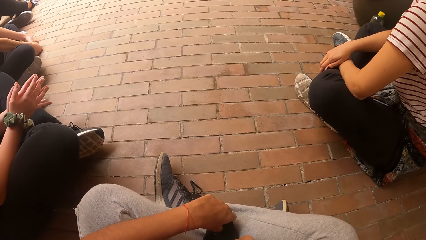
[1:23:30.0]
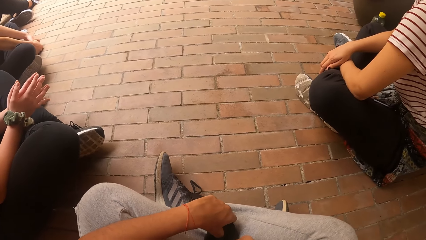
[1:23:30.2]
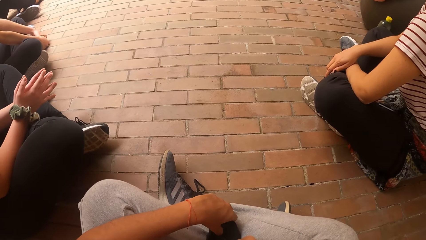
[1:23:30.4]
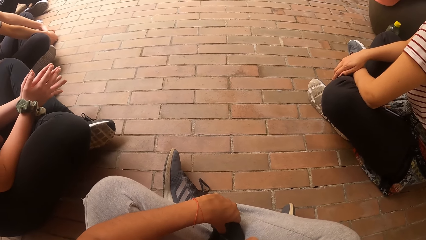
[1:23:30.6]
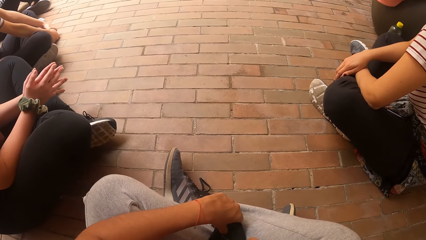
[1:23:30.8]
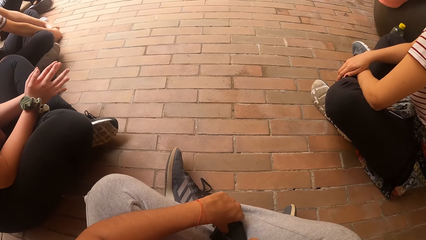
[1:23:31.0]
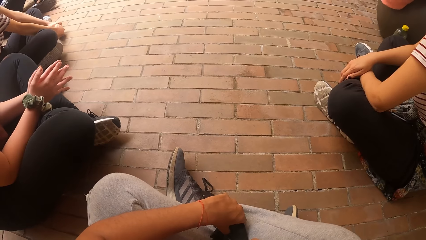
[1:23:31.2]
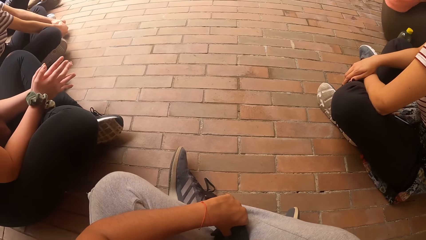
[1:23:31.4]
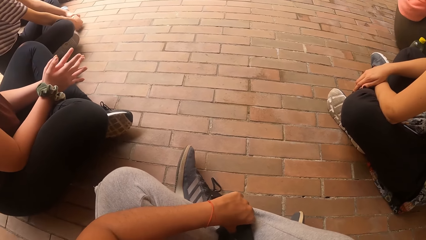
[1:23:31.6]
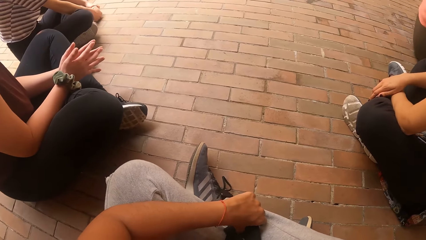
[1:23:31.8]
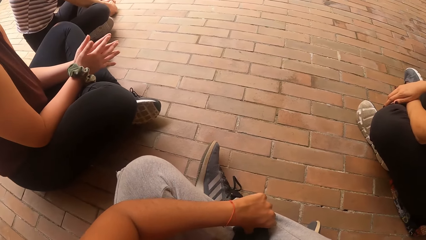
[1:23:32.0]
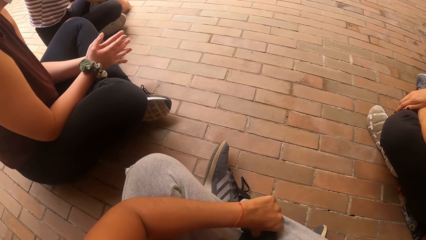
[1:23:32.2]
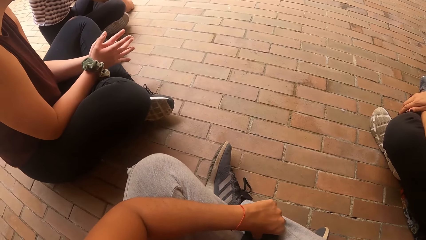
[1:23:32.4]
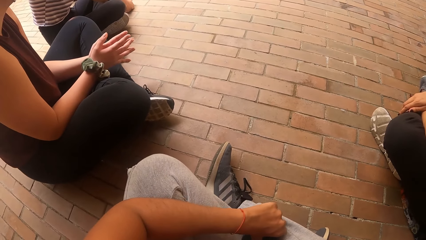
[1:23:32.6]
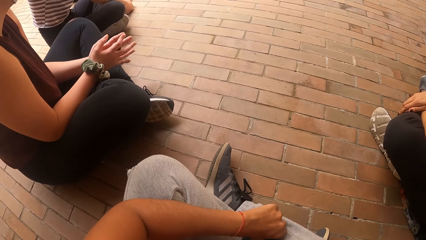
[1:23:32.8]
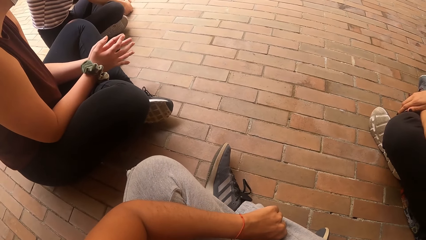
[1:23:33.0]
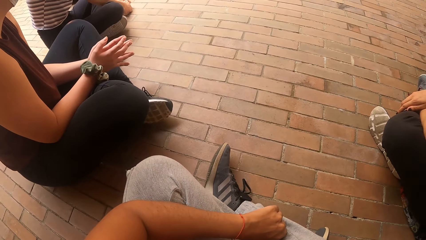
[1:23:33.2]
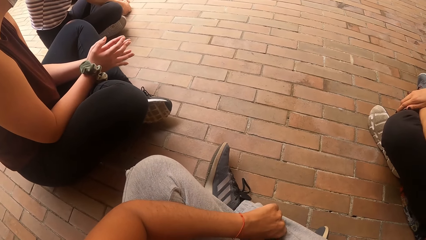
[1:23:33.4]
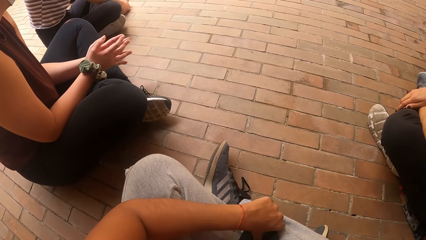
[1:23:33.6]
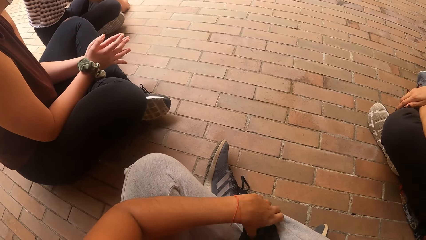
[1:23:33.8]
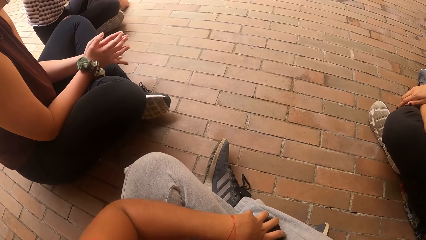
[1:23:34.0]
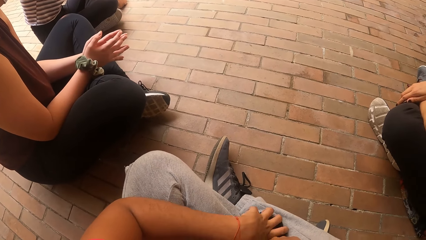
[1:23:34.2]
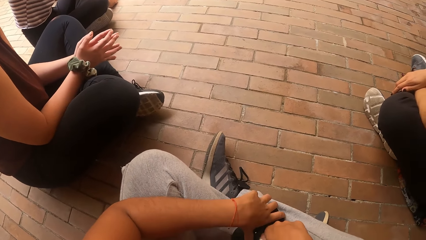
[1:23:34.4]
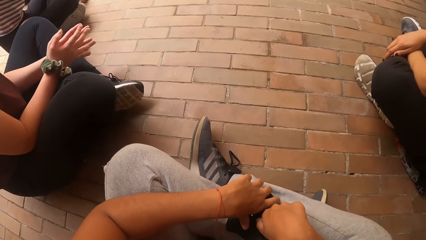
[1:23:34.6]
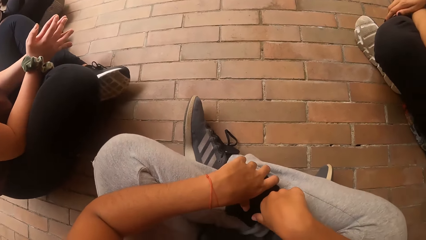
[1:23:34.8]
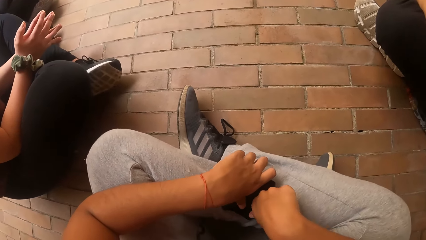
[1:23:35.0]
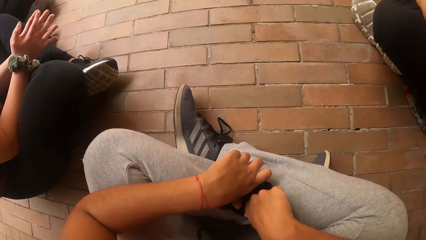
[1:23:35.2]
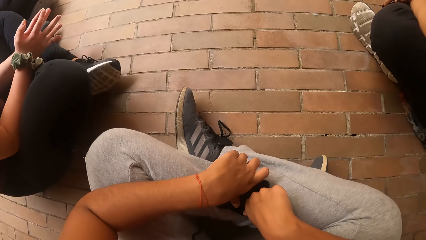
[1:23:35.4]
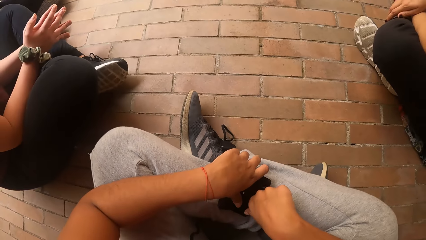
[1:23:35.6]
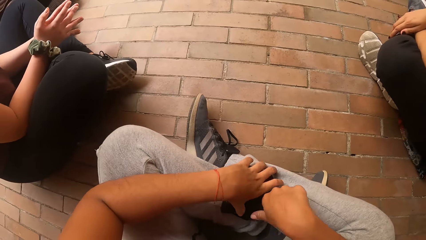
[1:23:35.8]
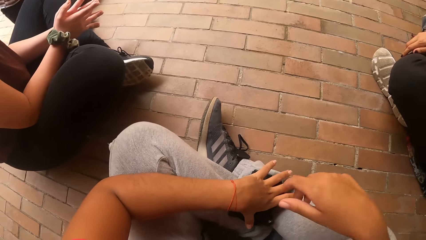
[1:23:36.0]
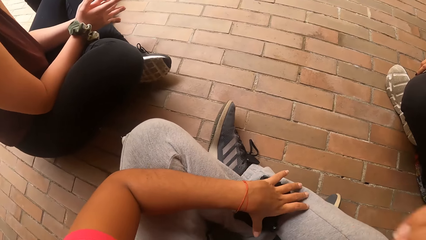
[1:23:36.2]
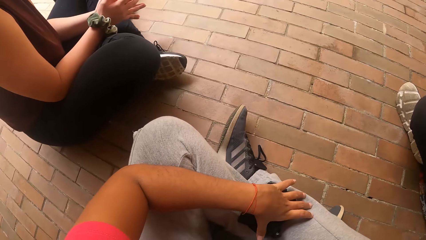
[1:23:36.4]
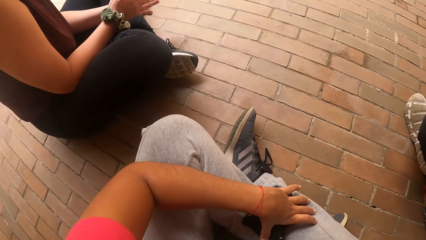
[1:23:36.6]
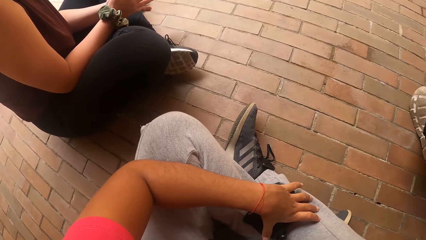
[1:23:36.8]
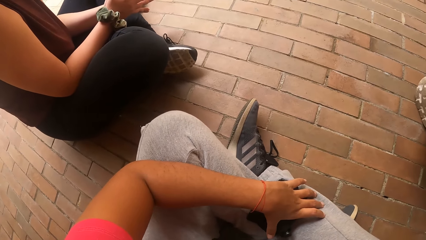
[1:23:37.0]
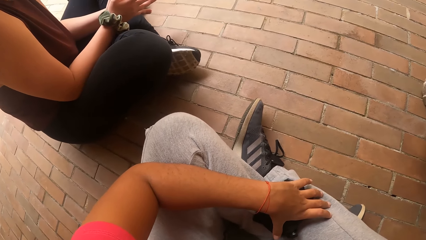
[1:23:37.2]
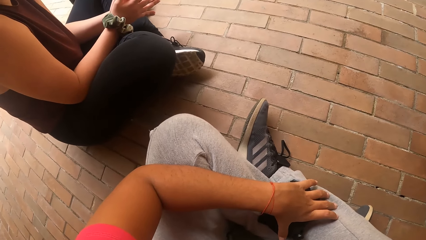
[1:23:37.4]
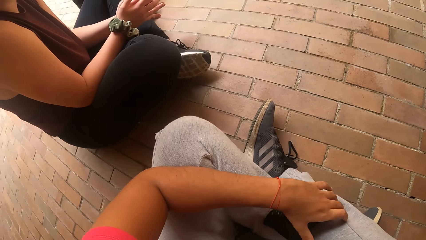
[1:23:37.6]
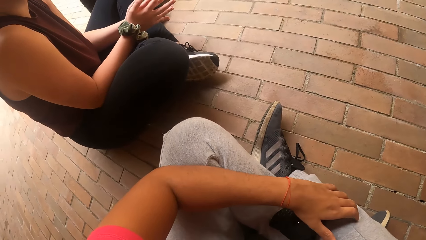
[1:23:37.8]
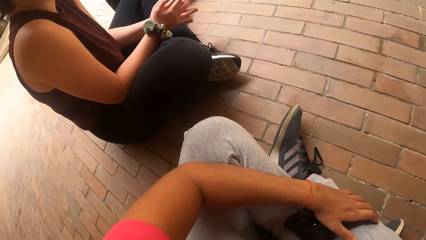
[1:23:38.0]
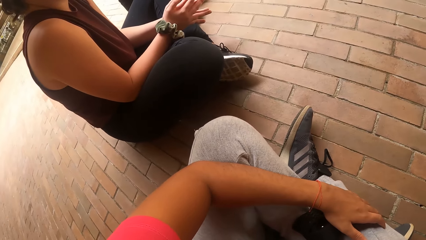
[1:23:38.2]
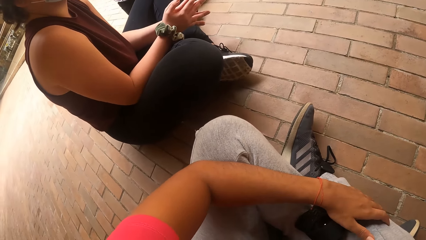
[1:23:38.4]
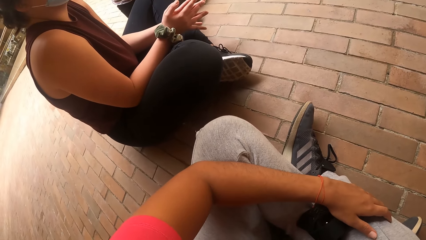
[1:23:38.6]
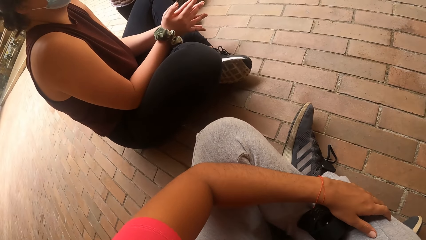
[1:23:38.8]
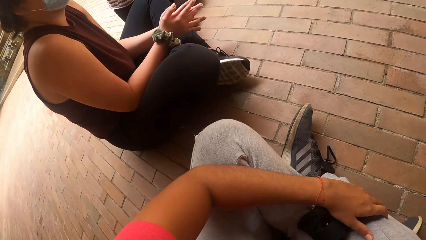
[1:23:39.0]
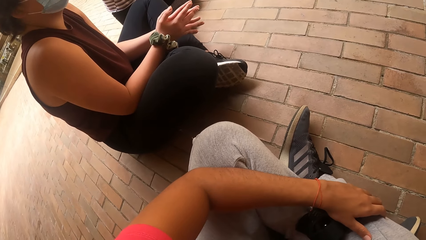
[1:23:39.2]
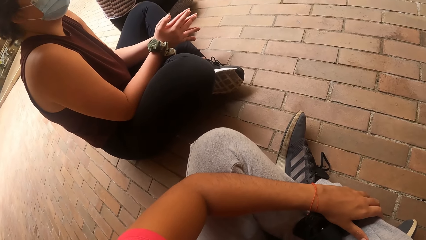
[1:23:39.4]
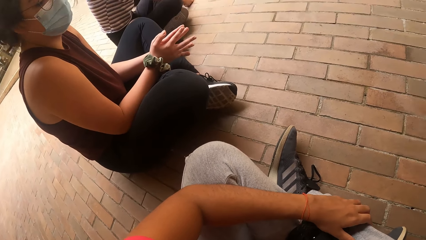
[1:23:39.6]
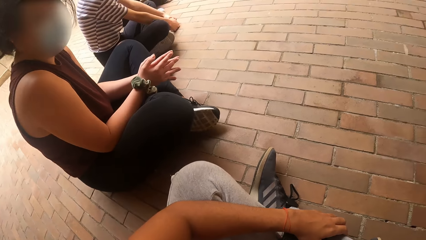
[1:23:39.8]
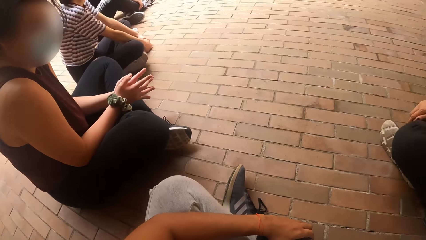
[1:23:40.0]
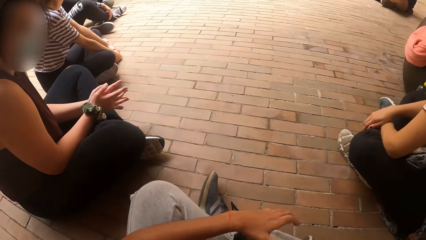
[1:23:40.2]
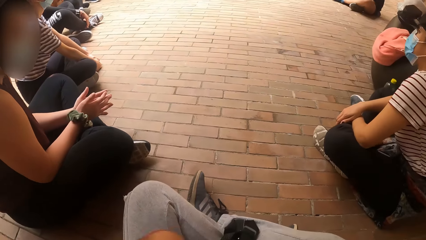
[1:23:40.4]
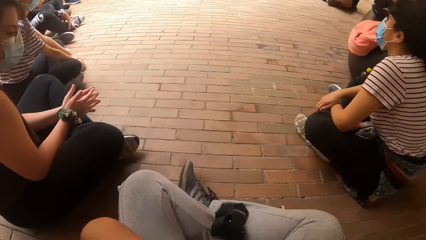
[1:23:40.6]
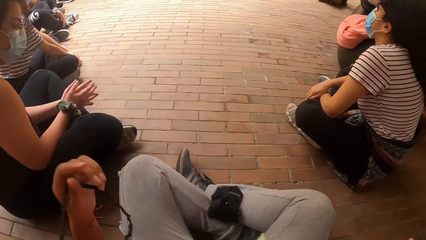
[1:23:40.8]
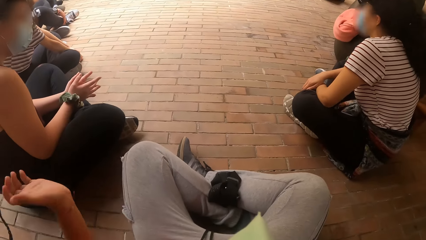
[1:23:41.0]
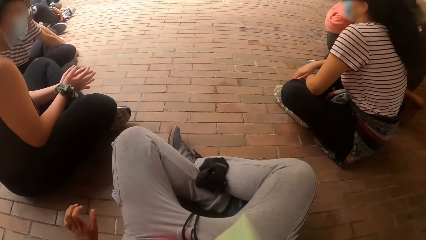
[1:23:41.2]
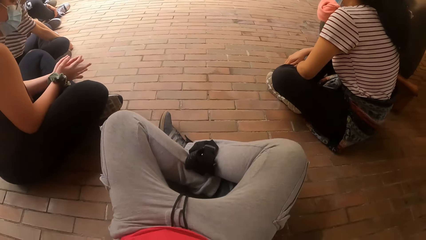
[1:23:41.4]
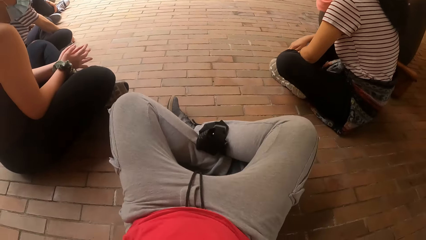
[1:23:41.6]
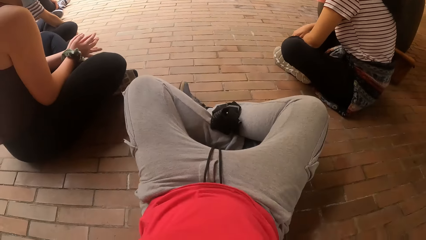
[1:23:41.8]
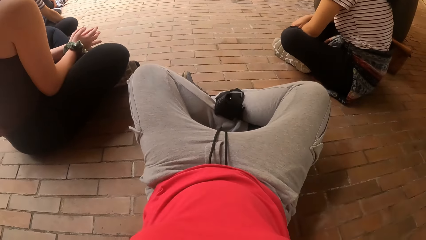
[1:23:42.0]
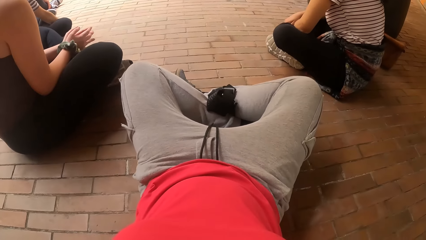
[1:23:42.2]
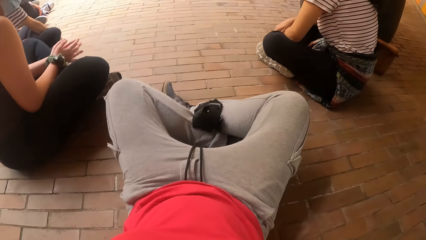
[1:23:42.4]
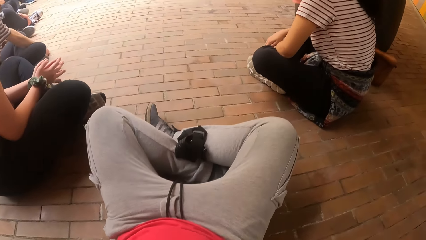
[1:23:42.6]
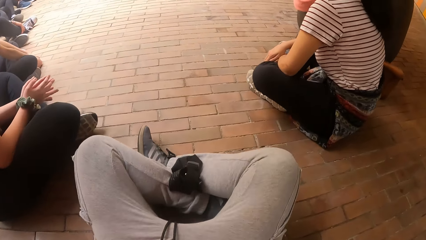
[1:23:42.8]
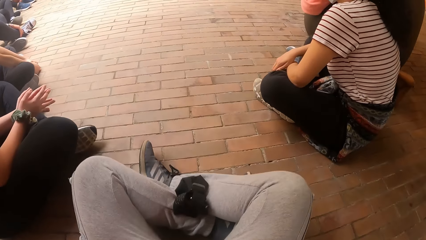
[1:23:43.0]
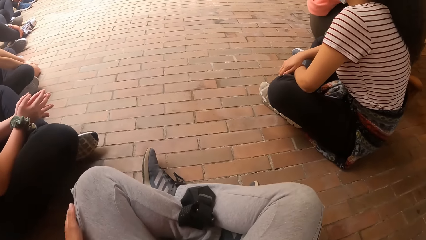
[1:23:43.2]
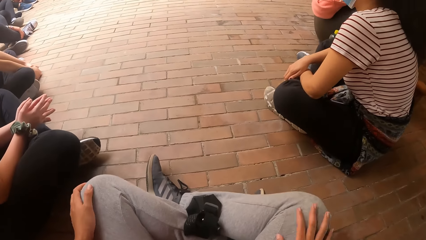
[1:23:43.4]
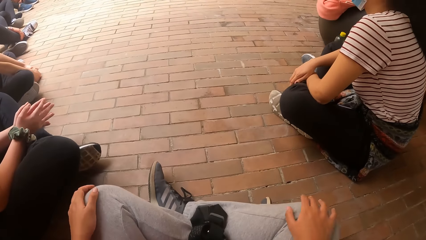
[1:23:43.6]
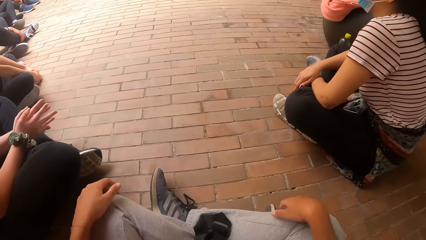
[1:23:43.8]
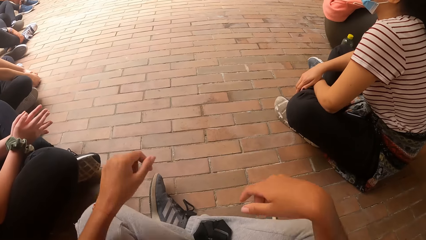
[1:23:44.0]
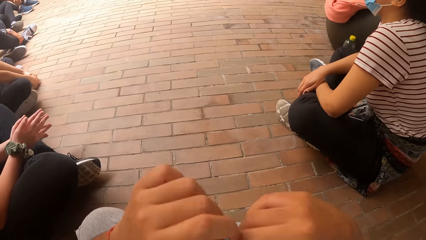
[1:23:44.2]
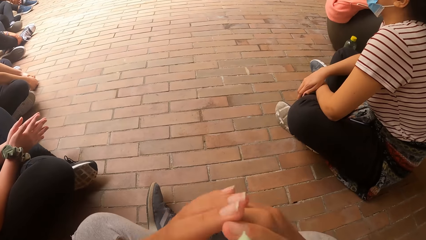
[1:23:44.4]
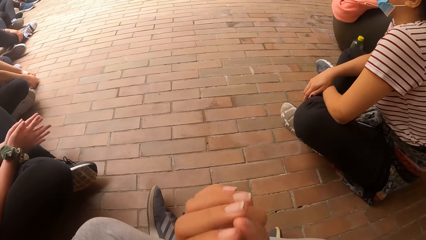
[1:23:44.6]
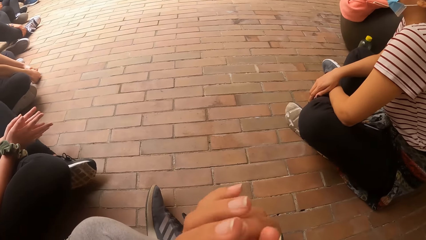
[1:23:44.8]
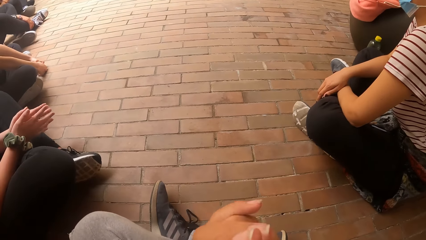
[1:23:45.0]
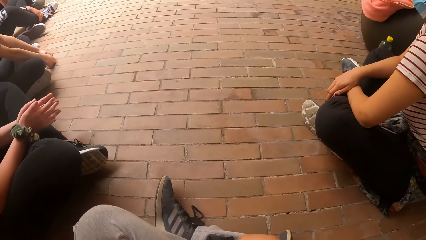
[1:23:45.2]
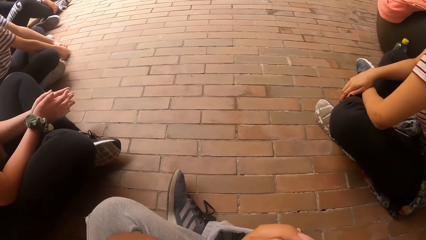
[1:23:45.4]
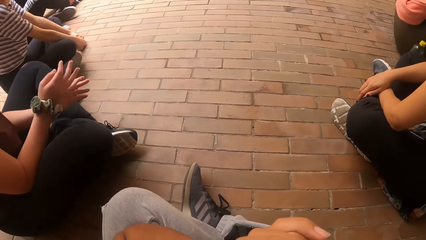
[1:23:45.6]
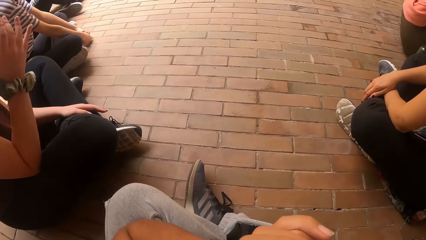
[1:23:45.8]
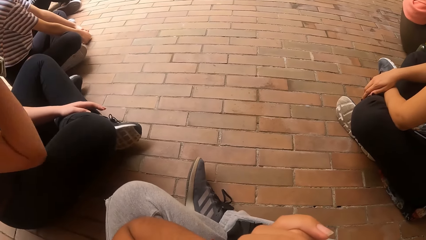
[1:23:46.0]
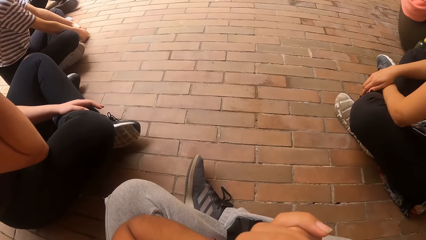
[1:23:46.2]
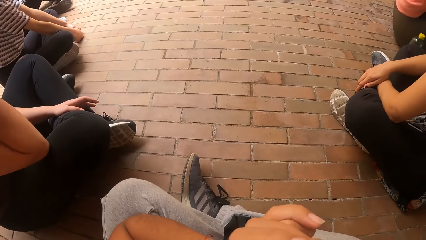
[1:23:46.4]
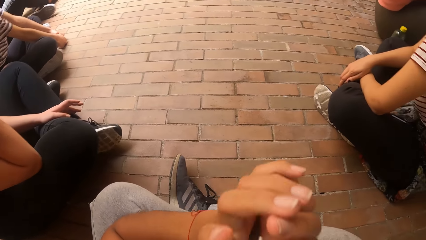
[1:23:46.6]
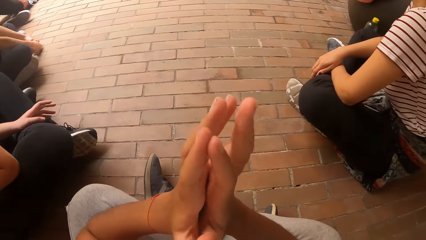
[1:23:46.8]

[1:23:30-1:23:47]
The camera wearer fiddles with the camera on her legs with both hands. She raises her right hand. She flings her hair braid with her left hand. She puts the hands on the ground. She rubs her knees with both hands. She holds the knees with the hands. She puts her hands together. She demonstrates something with the hands to the group.
